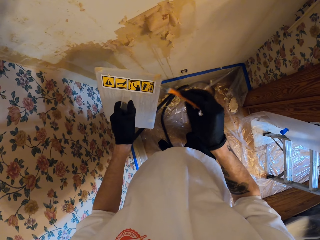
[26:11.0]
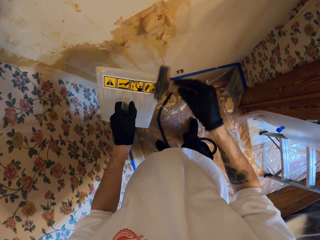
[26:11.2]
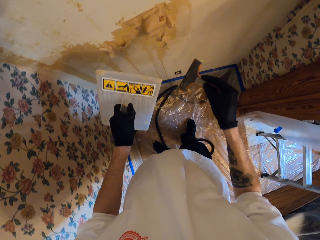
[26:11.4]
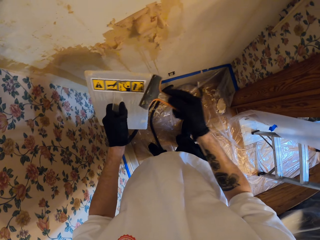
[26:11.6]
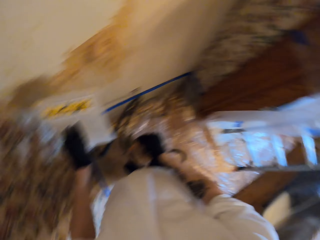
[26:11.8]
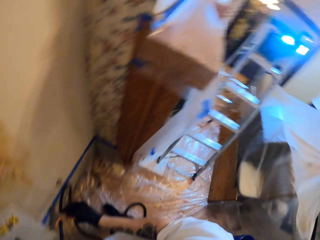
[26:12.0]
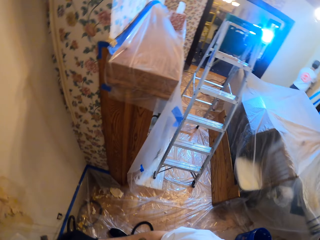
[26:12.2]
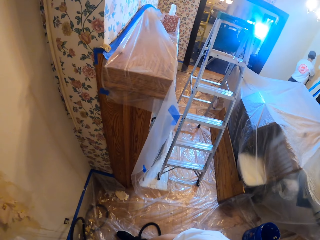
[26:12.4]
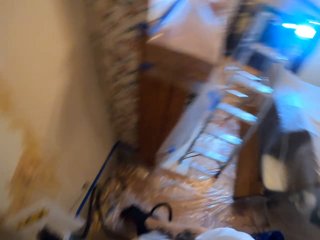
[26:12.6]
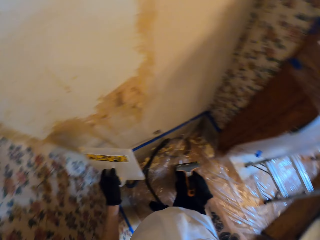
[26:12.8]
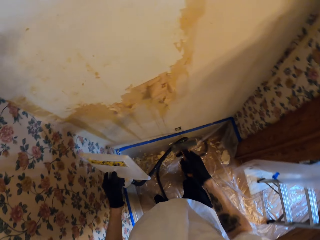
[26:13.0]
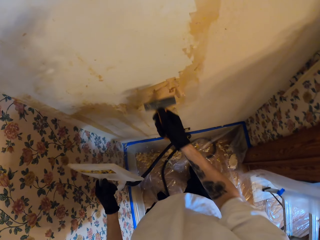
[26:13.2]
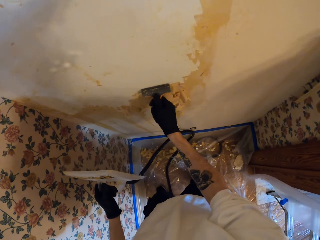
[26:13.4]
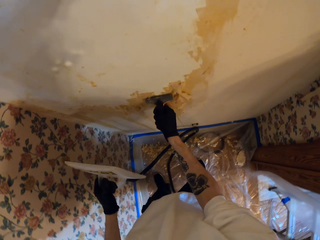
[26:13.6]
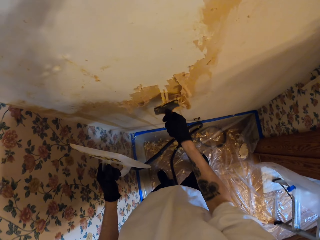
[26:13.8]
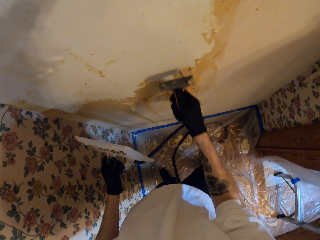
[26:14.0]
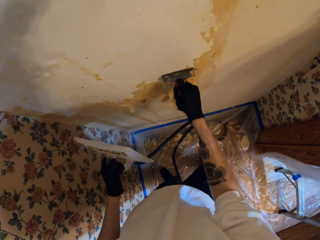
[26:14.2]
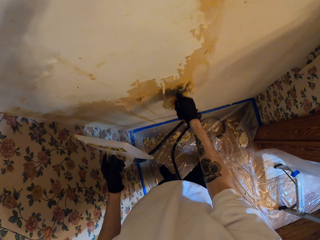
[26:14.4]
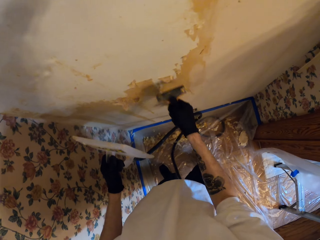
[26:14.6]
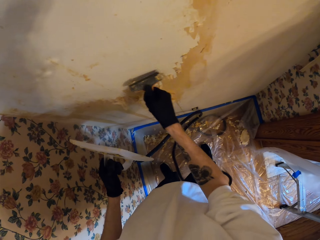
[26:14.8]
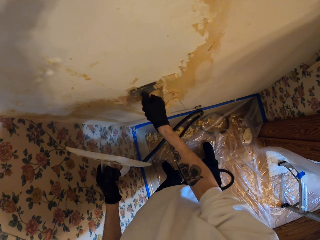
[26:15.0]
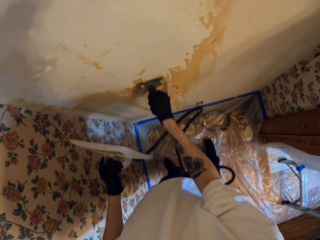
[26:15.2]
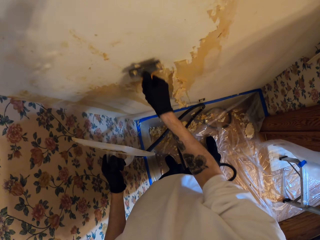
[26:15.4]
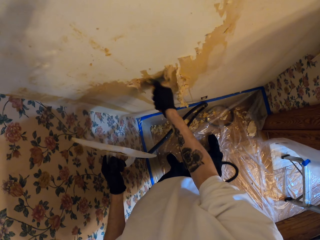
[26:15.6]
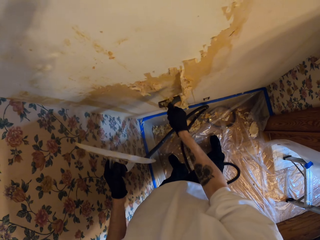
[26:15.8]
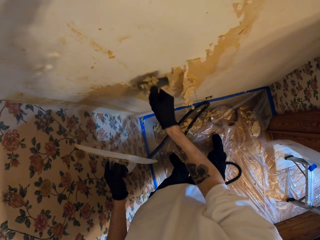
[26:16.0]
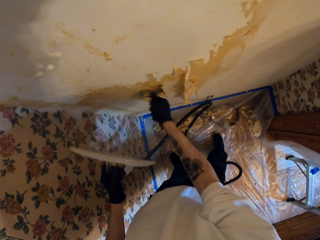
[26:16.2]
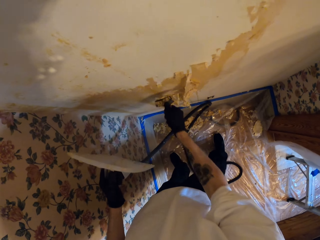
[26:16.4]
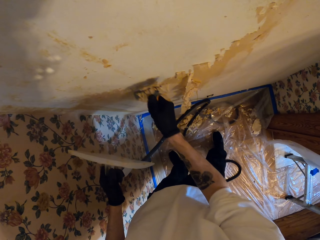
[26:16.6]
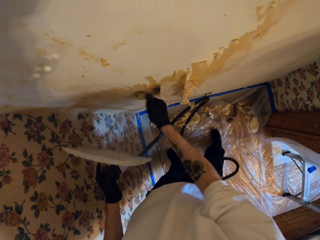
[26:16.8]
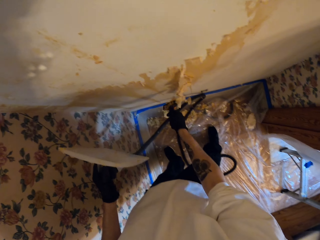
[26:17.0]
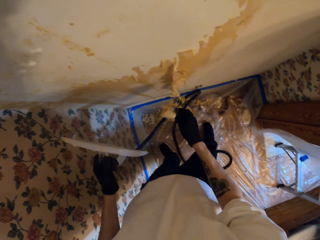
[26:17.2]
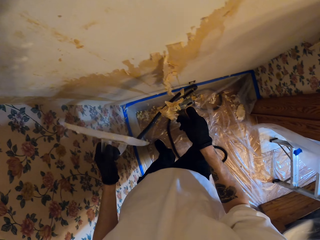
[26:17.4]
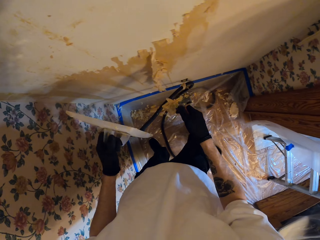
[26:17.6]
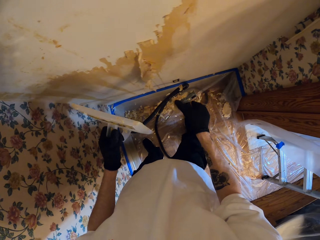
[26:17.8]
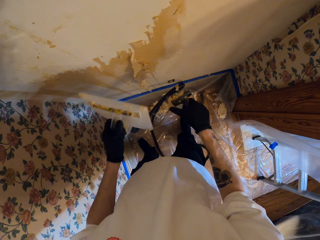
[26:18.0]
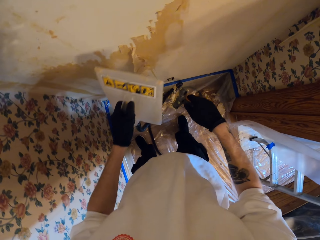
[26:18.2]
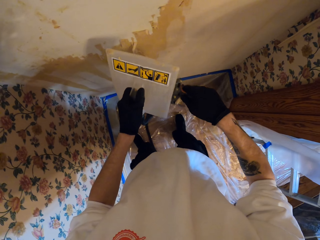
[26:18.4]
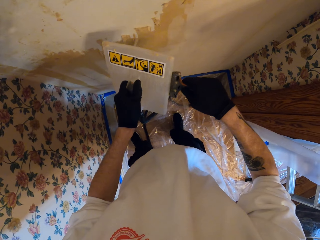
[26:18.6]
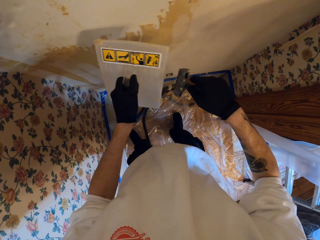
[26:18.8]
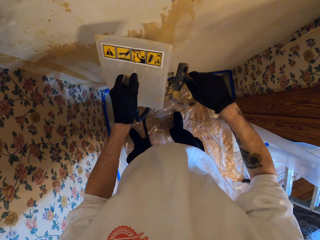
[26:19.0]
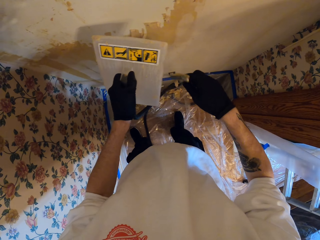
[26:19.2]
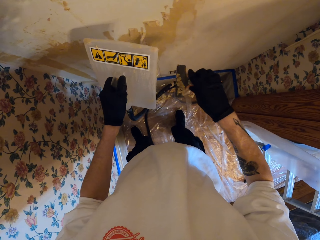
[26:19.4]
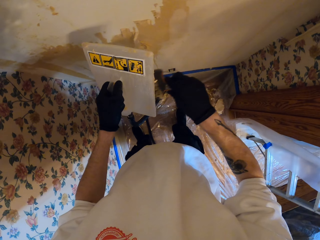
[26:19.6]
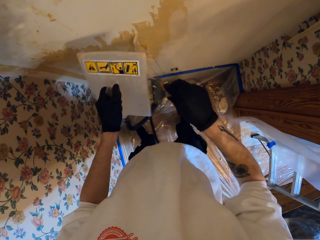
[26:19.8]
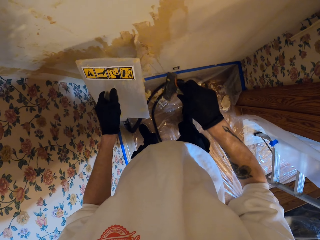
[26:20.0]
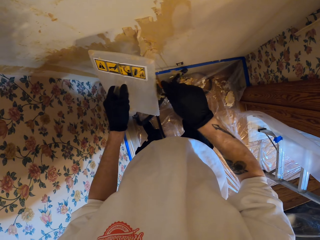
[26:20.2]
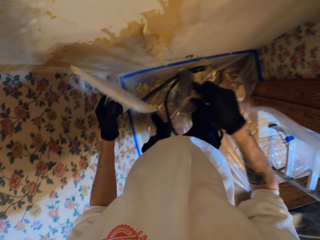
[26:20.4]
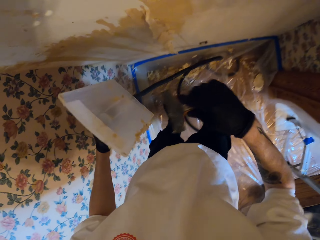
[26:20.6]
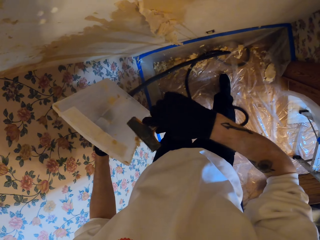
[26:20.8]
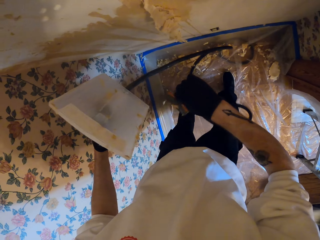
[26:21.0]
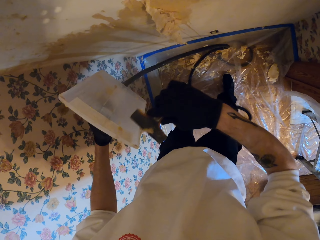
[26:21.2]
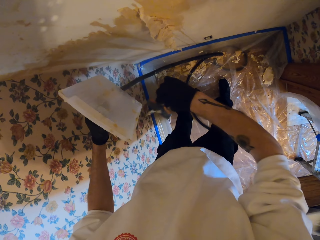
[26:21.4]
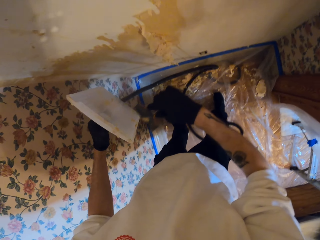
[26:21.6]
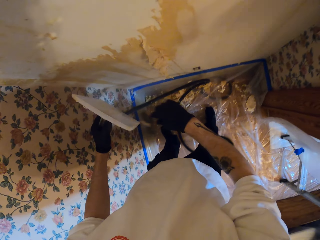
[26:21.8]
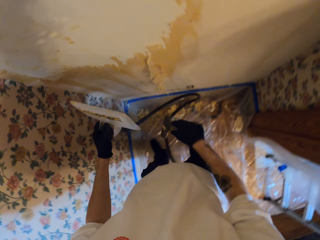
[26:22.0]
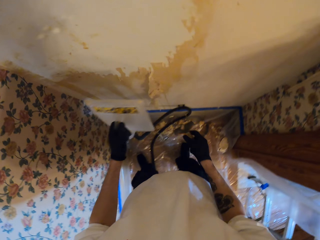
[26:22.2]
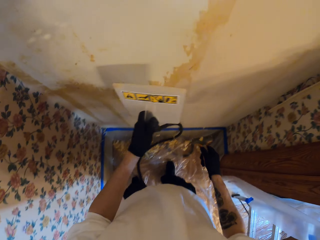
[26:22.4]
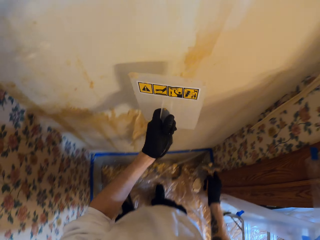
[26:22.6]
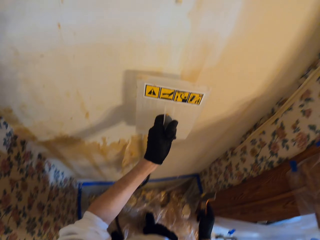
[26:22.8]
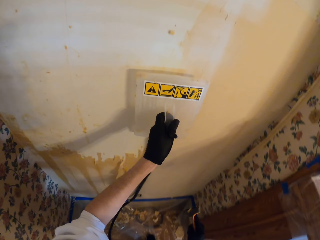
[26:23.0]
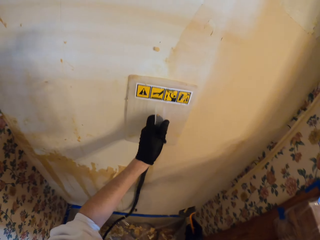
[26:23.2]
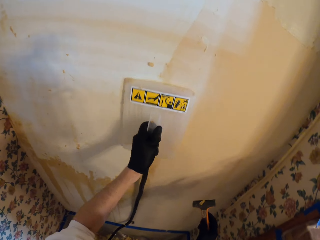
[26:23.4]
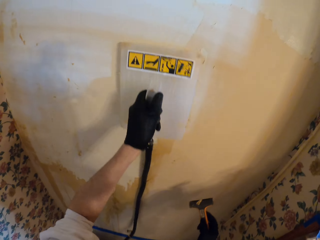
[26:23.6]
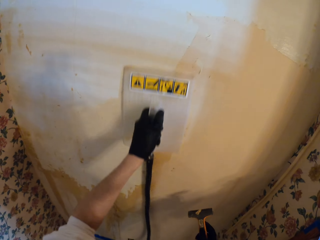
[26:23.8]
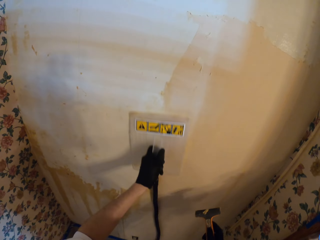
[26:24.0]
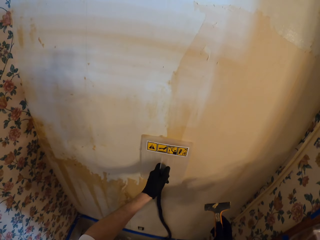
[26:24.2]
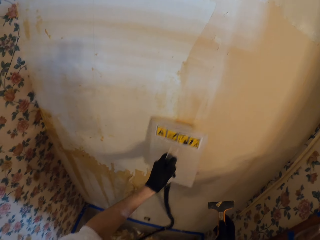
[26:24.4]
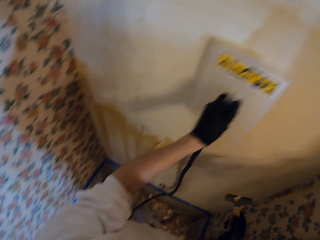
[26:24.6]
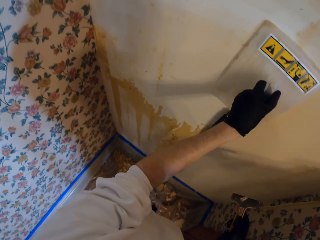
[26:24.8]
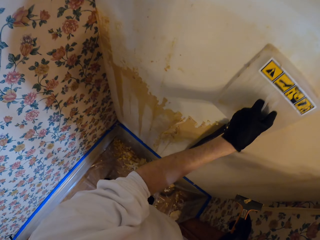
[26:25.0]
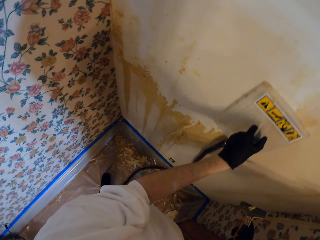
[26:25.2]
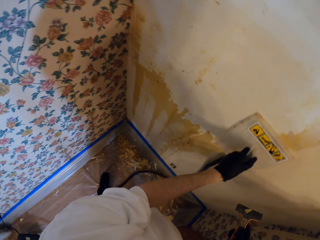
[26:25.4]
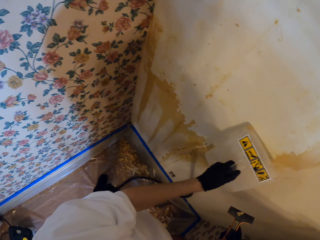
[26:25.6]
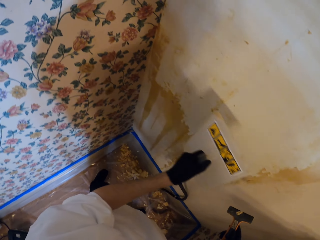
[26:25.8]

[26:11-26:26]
The camera wearer looks around the apartment. They scrape the wallpaper off. They wipe the paint scraper by the float. They wipe the float. They place the wallpaper stripper on the wall. They wipe the wall by the float.

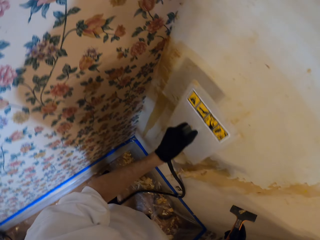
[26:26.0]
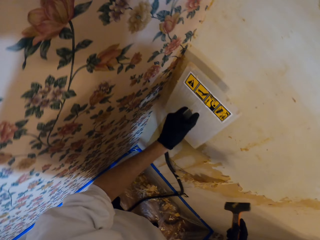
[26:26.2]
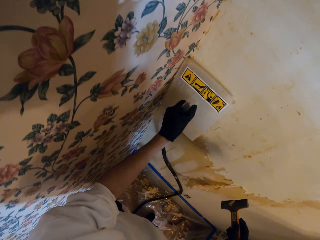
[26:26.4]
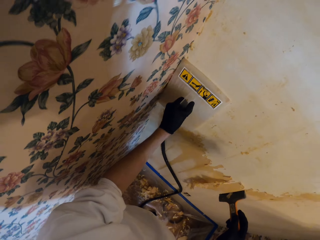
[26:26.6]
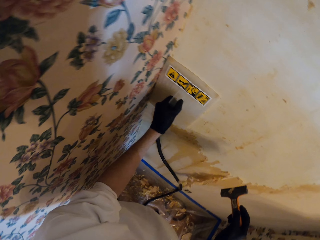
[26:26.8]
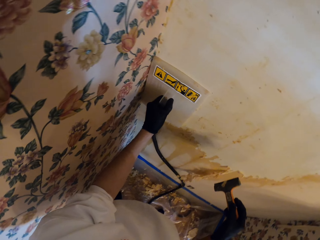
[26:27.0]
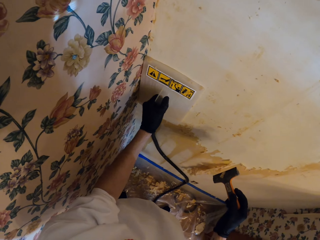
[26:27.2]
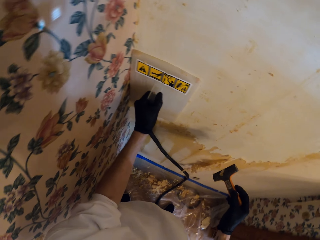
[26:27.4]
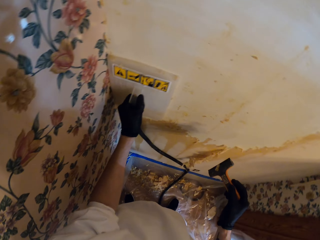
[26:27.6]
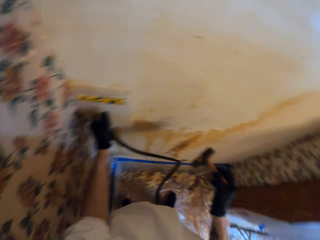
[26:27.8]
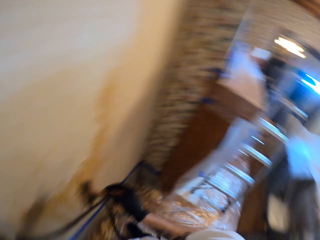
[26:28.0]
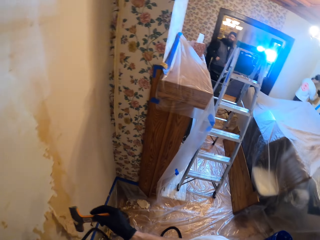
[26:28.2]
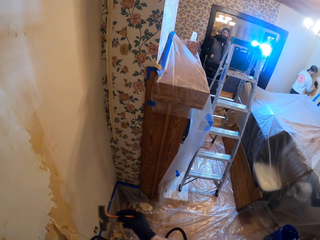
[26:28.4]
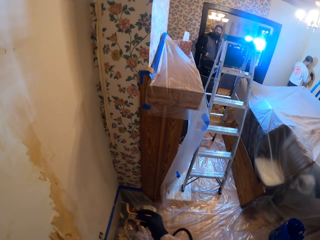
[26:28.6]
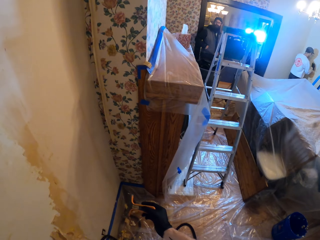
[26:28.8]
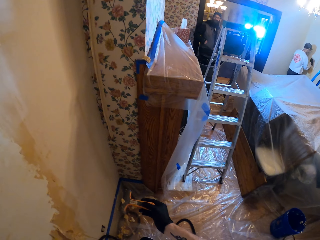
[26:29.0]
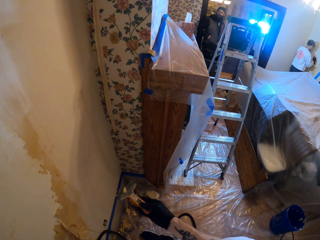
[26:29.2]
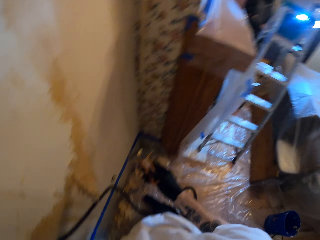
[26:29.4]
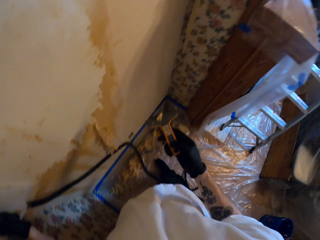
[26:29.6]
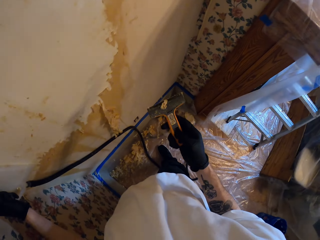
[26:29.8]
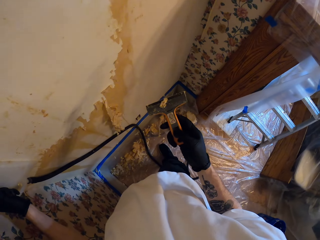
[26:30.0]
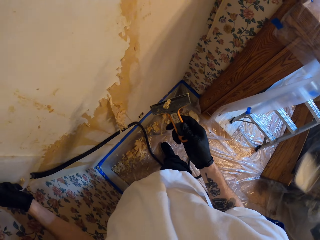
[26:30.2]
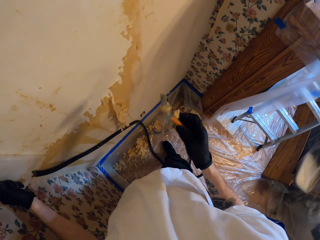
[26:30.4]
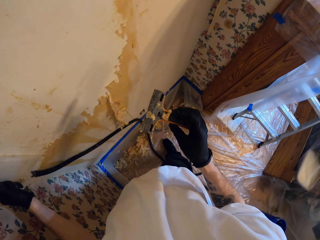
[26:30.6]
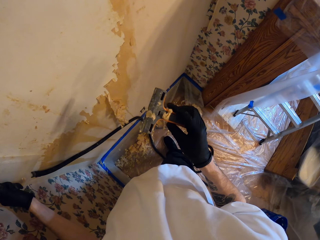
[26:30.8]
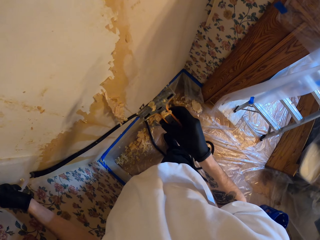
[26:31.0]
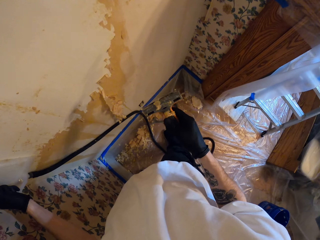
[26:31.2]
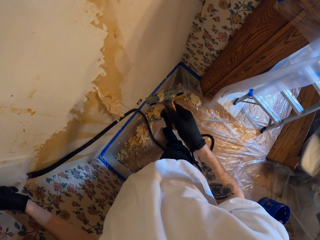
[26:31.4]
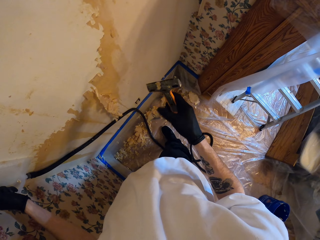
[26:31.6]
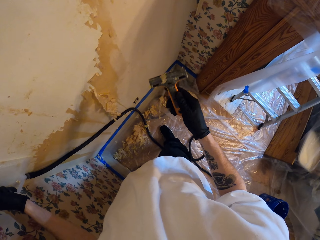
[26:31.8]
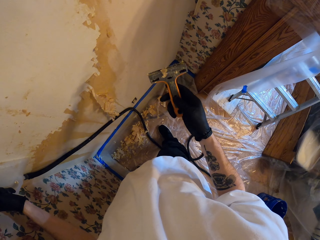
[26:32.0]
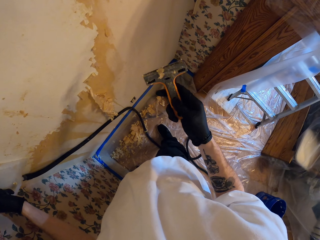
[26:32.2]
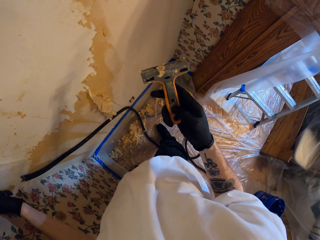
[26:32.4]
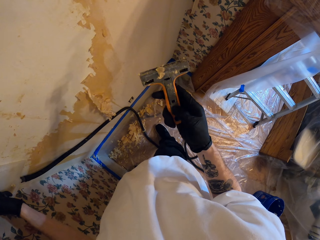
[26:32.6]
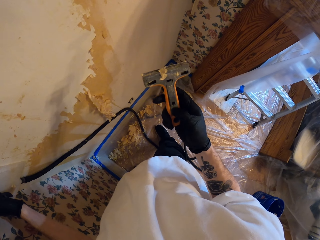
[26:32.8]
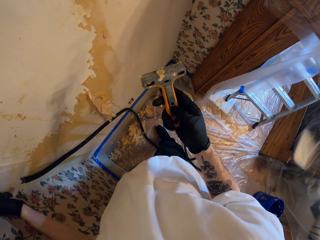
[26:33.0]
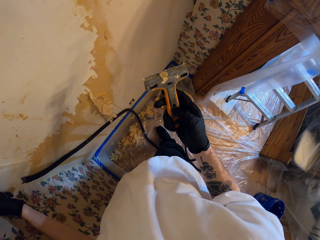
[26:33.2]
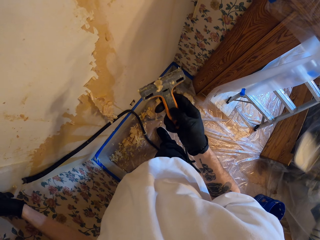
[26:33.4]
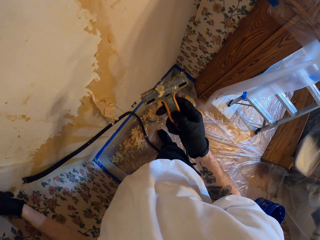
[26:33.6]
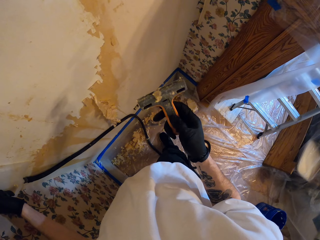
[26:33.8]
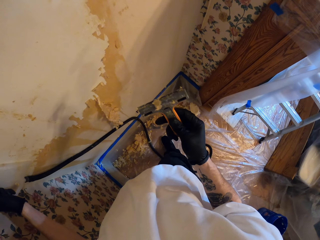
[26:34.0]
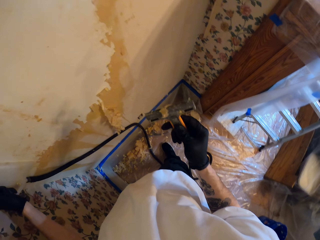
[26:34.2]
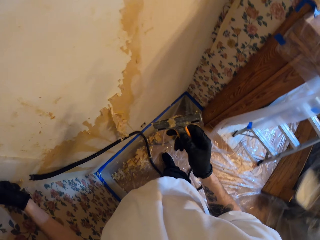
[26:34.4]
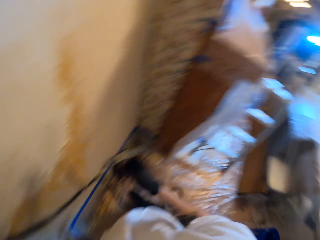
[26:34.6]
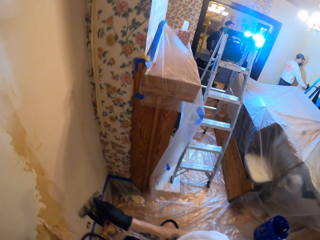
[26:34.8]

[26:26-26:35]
The camera wearer looks around the apartment. They stare at the paint scraper. They wipe the paint scraper by the finger. They press the paint scraper.
